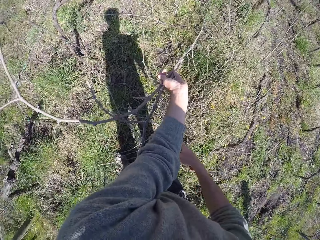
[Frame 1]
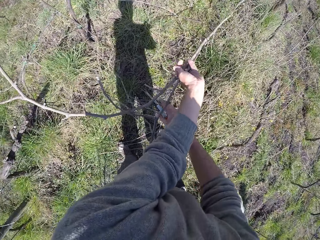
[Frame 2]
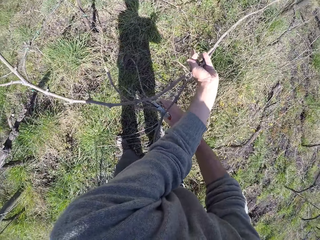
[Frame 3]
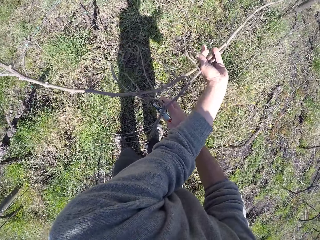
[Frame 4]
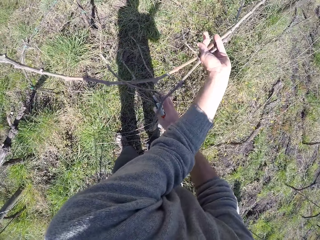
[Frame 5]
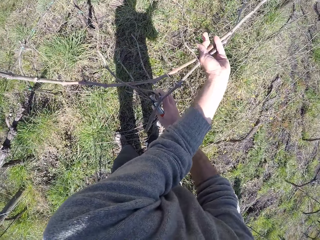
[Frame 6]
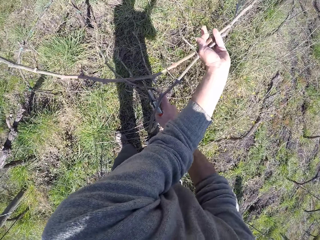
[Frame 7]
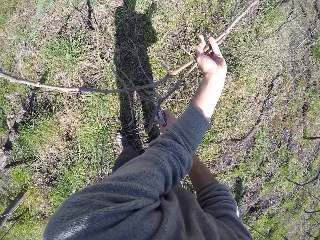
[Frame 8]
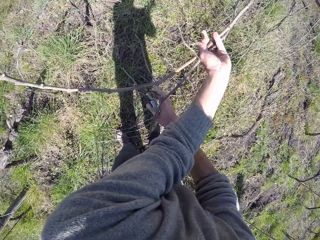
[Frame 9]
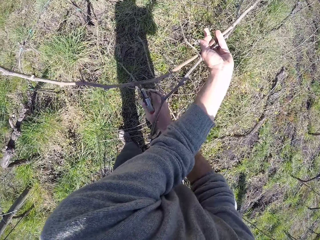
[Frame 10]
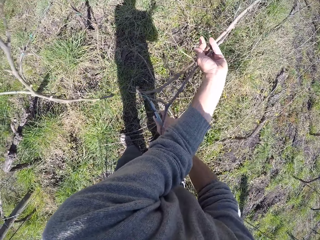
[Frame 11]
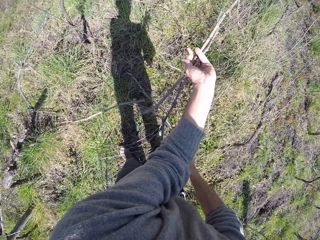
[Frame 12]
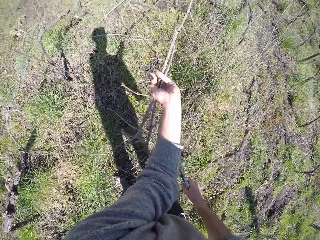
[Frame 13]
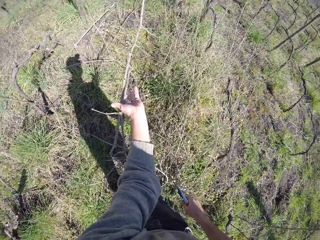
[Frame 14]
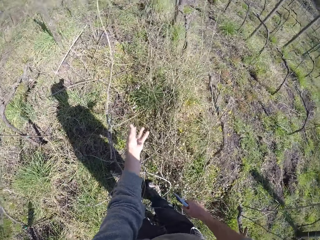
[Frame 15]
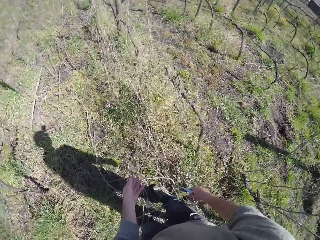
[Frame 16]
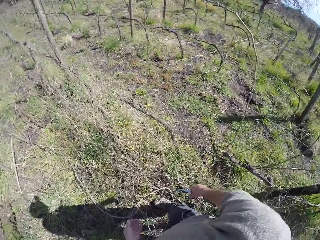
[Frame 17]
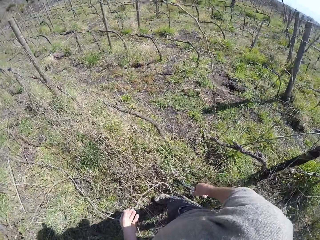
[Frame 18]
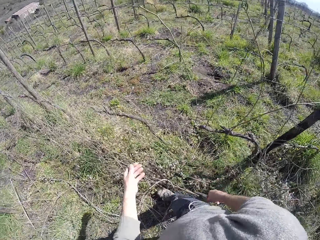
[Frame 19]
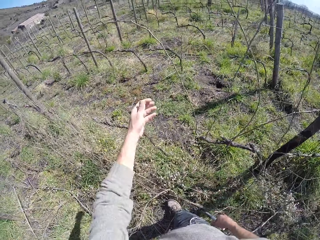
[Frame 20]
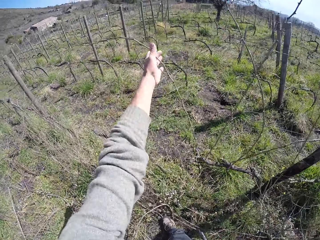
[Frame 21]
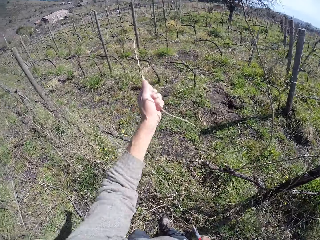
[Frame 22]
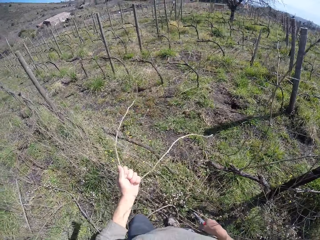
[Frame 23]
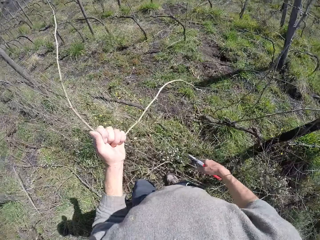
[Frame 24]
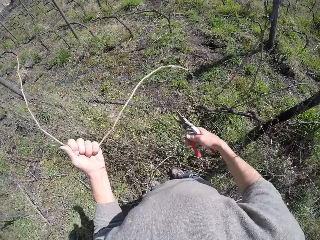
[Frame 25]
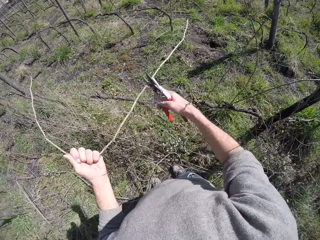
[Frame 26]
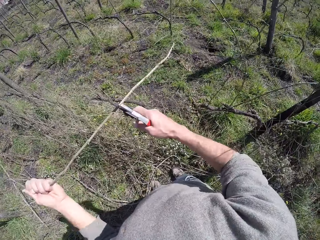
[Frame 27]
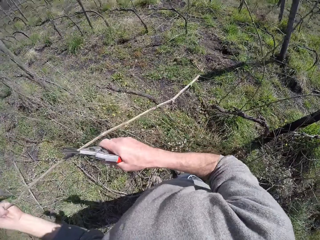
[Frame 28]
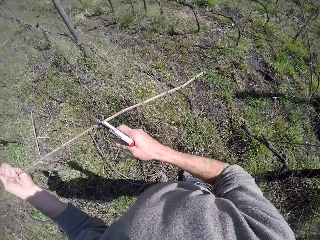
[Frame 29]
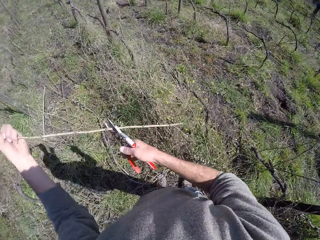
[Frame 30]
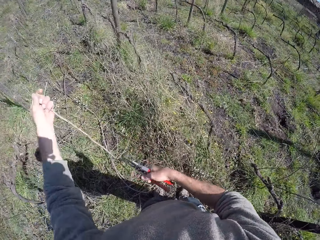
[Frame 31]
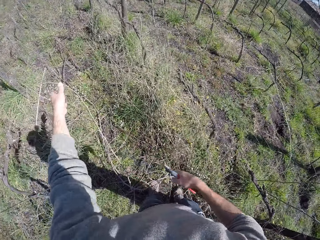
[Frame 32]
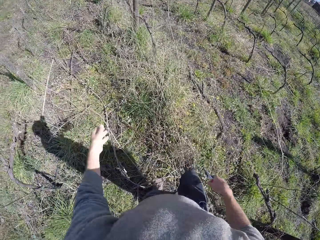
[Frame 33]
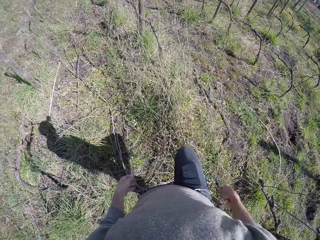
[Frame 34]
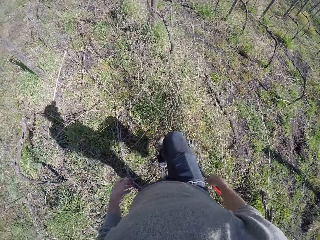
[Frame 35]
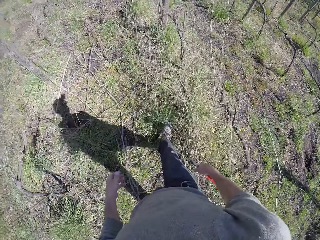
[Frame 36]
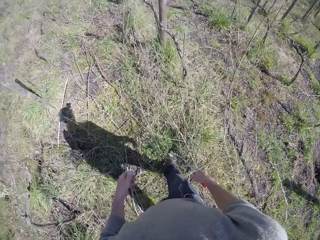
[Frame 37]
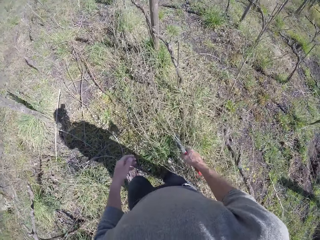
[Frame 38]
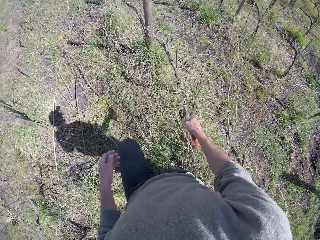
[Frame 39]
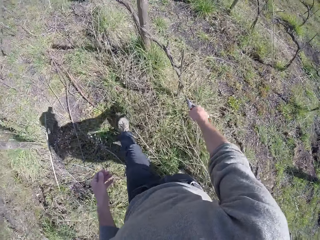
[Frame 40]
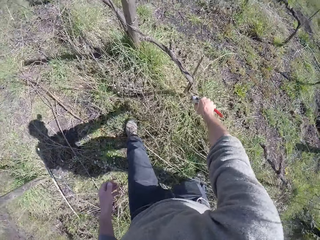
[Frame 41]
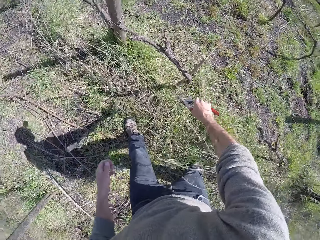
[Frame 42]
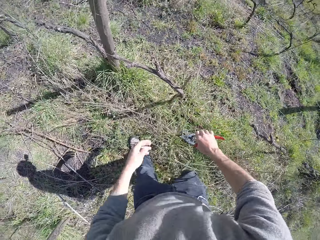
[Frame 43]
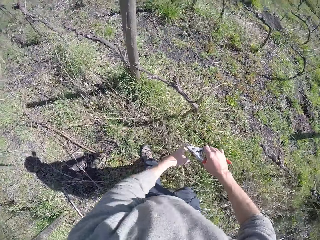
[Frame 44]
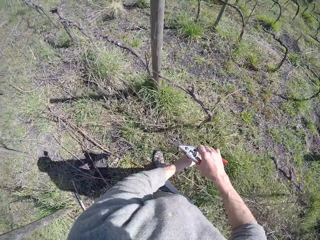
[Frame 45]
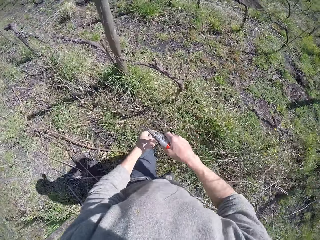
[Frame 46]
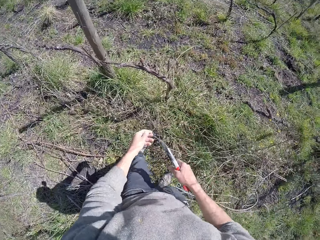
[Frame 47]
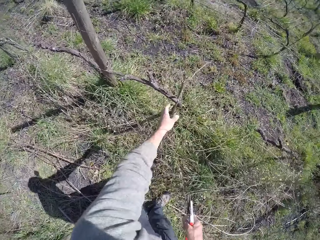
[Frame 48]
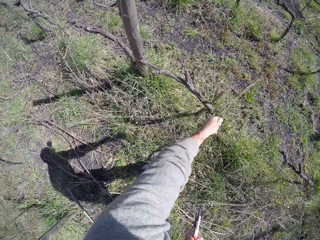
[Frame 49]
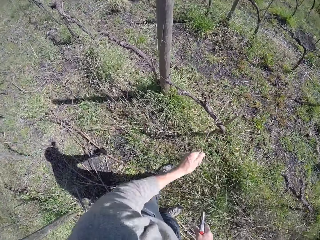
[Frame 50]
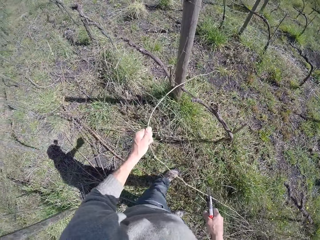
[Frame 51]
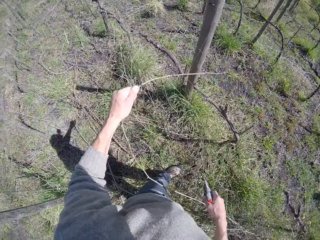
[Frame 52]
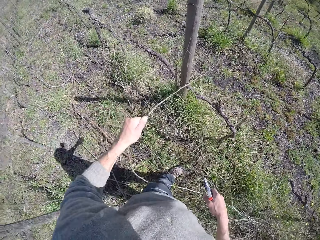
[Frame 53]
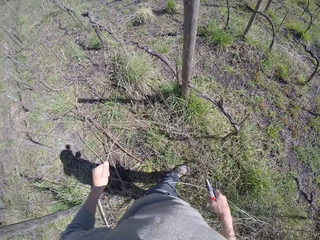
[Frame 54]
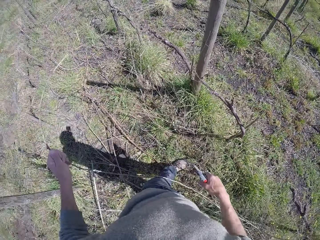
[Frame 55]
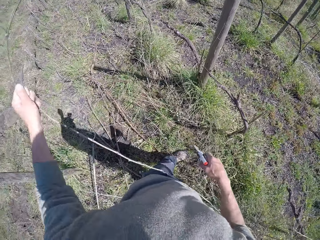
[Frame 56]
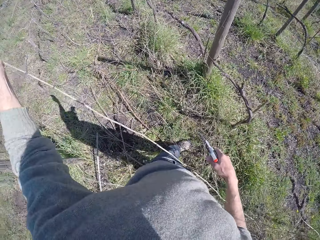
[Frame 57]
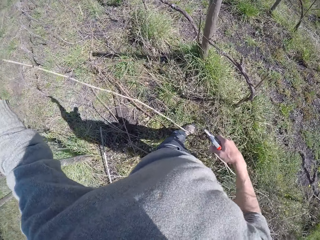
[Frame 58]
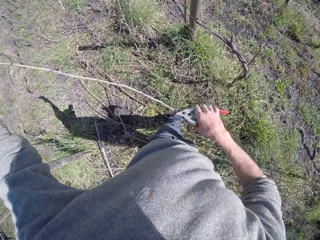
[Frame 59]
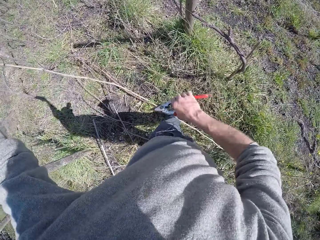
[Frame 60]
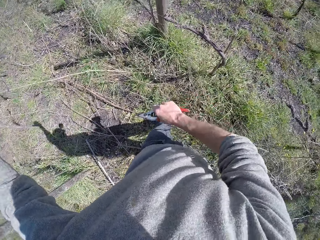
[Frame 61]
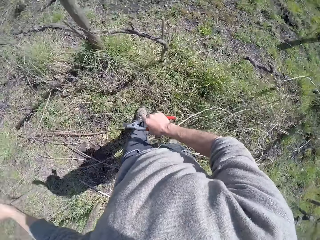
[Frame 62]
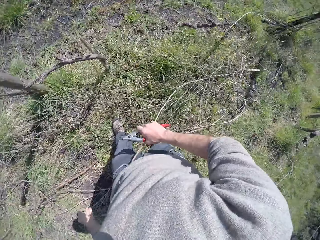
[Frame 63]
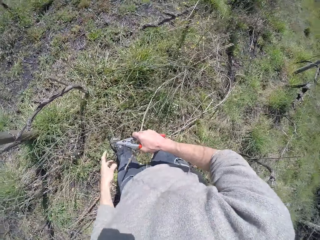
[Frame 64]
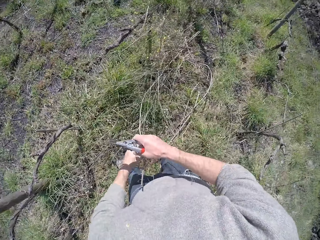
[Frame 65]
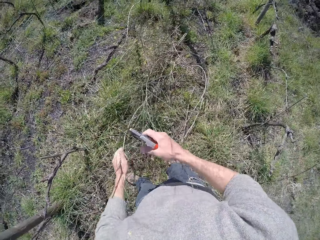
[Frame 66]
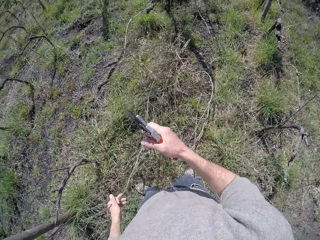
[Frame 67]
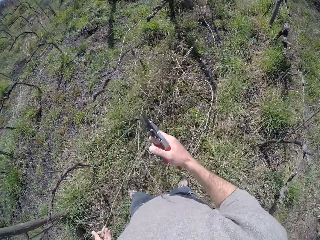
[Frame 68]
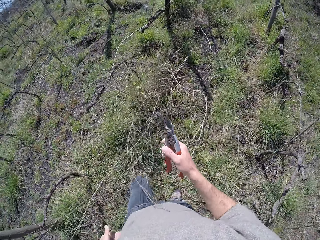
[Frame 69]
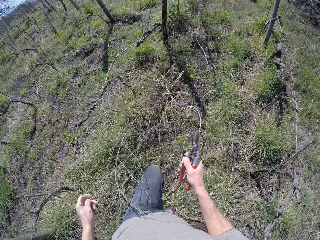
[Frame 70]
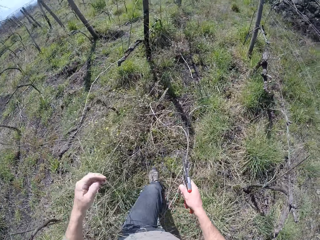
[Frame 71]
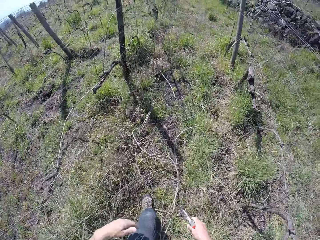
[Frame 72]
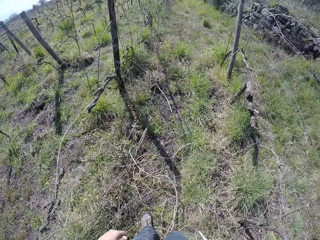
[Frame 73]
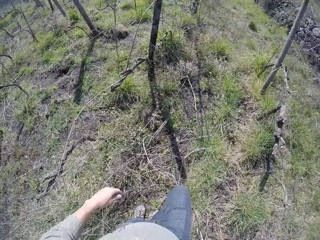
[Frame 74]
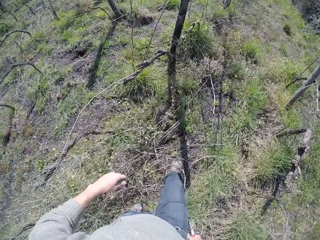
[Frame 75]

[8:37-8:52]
The camera wearer drops the tree branch on the floor with his left hand. He pulls the tree branch with his left hand. He cuts the tree branch with the pliers in his right hand. He drops the tree branch on the floor with his left hand. He walks around. He pulls the tree branch with his left hand. He cuts the tree branch with the pliers in his right hand. He drops the tree branch on the floor with his left hand.

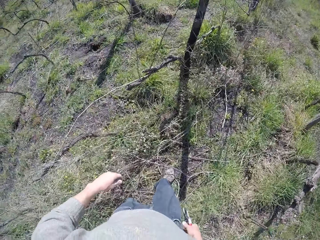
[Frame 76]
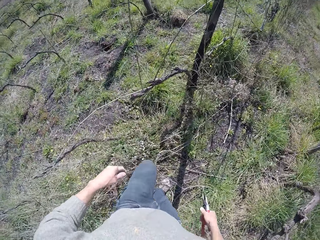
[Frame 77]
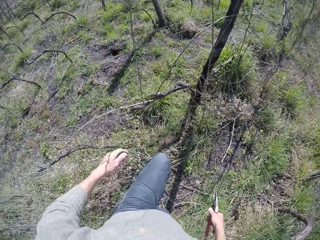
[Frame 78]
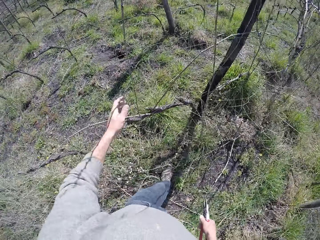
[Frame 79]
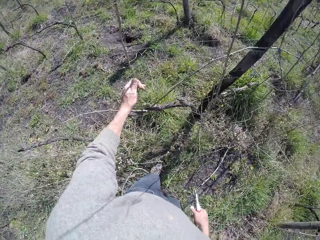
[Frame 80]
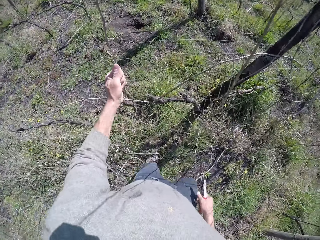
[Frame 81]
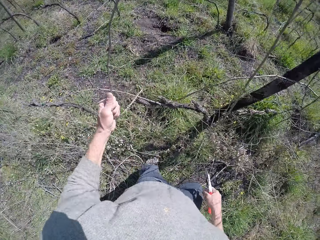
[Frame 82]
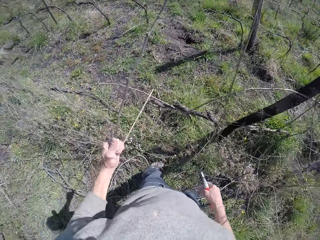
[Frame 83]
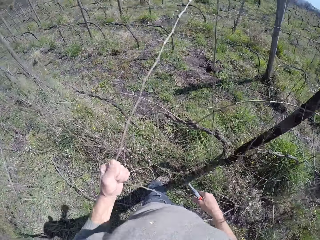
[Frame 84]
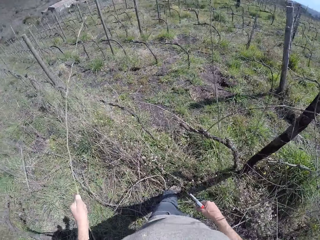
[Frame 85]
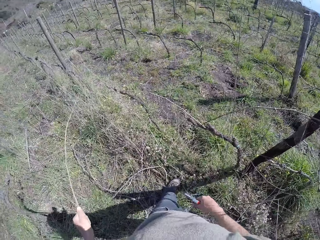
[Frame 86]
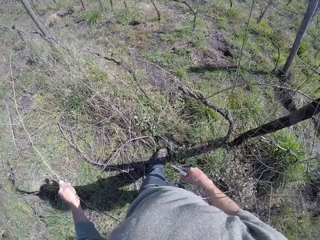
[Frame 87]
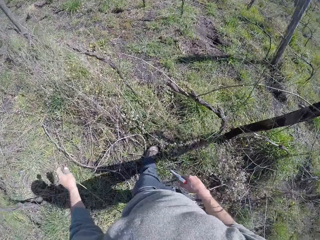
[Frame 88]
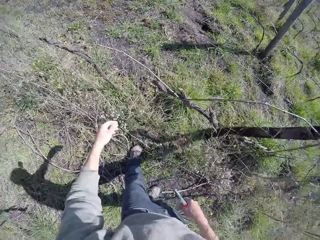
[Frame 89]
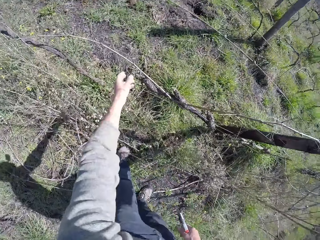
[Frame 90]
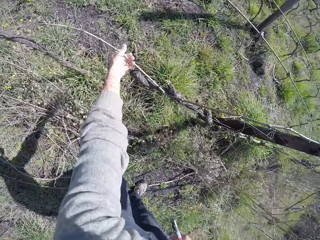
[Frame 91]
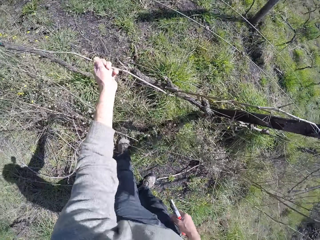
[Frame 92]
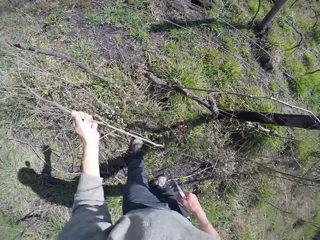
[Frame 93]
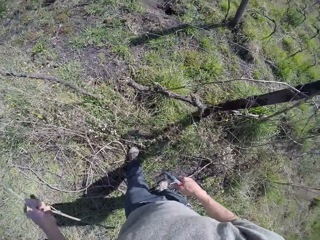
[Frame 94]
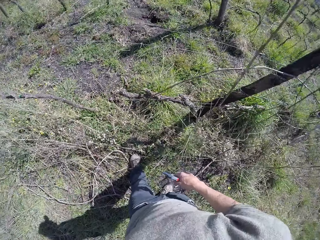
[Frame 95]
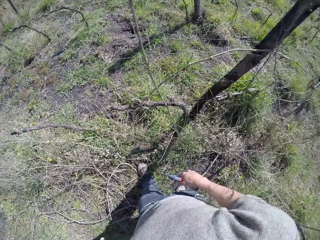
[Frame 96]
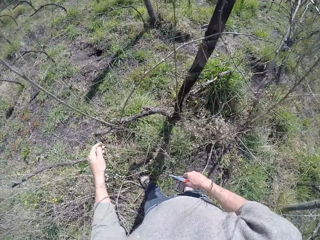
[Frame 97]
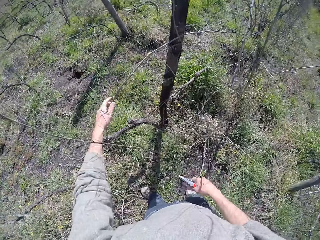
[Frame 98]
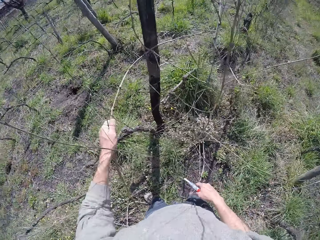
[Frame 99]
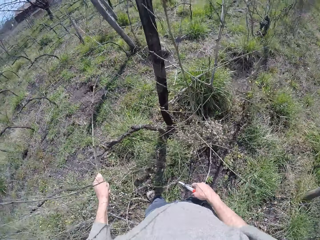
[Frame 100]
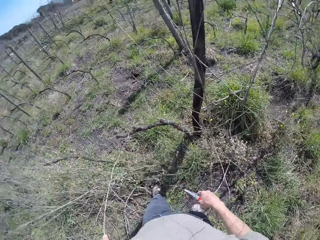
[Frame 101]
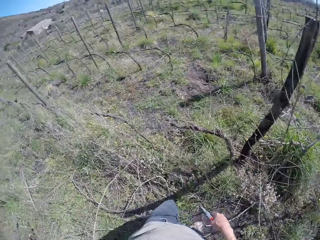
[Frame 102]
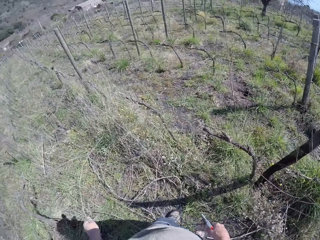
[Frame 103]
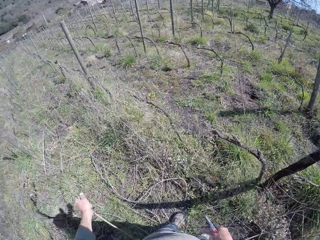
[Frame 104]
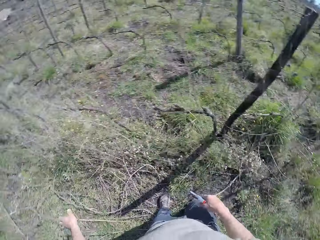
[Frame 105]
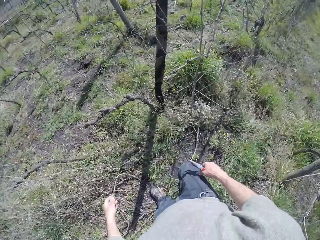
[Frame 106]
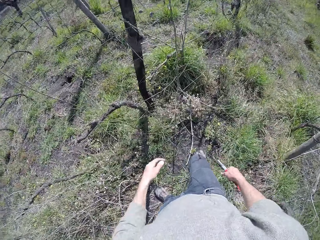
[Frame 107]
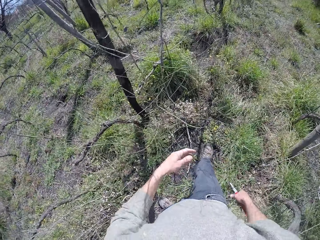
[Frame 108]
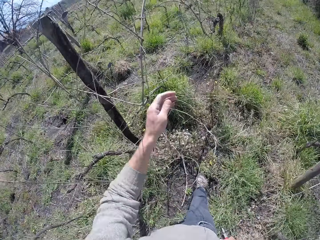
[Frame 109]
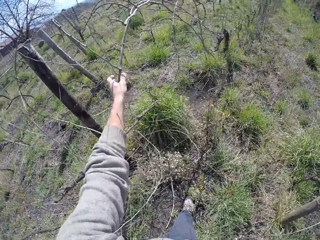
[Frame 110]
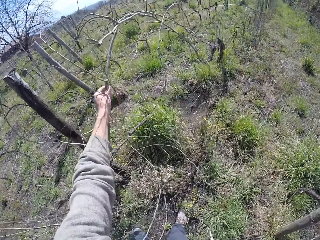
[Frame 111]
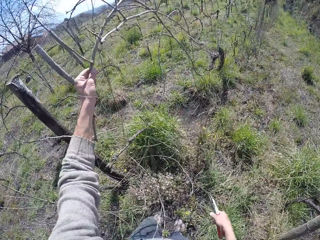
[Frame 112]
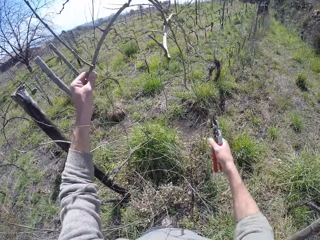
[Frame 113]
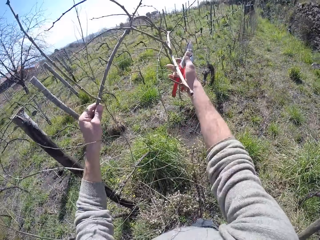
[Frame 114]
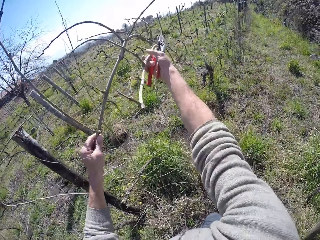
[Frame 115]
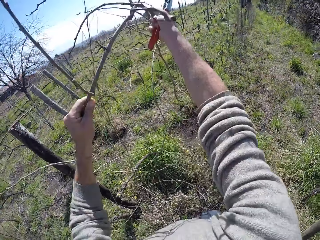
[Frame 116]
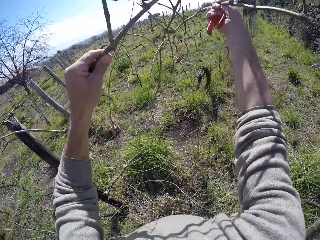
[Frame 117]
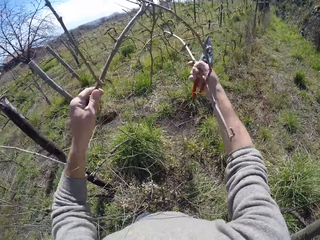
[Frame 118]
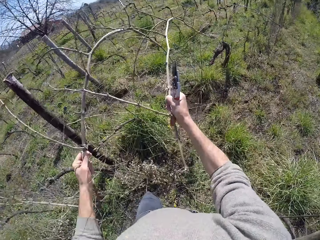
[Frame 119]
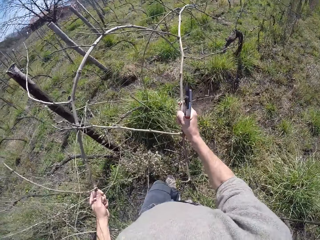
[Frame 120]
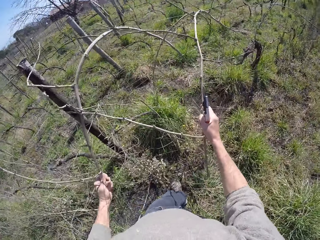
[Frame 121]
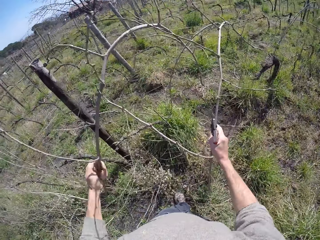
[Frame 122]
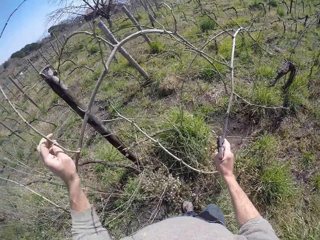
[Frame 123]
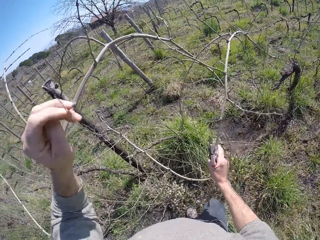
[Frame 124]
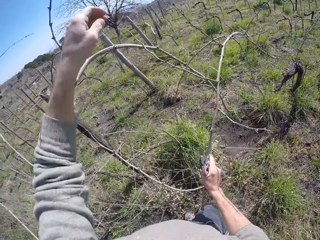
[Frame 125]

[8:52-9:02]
The camera wearer walks around. He pulls a tree branch with his left hand. He takes the wood. He drops the tree branch on the floor with his left hand. He pulls the tree branch with his left hand. He picks the wood. He drops the tree branch on the floor with his left hand. He pulls the tree branch with his left hand. He drops the tree branch on the floor with his left hand. He pulls the tree branch with both hands. He picks the wood.
